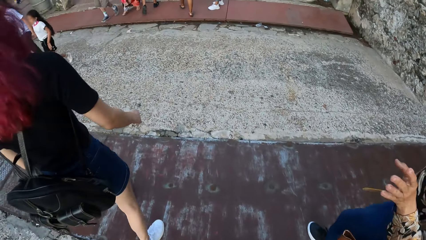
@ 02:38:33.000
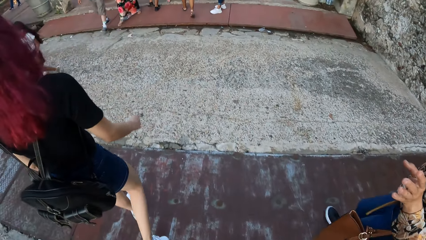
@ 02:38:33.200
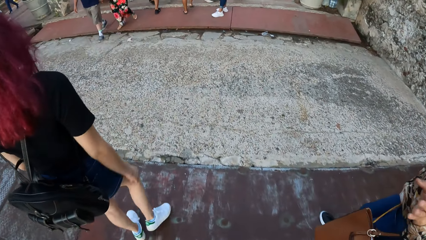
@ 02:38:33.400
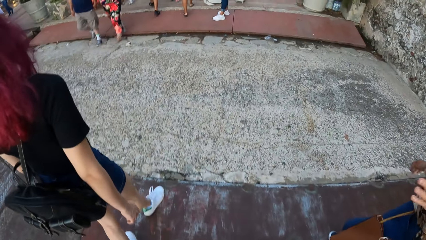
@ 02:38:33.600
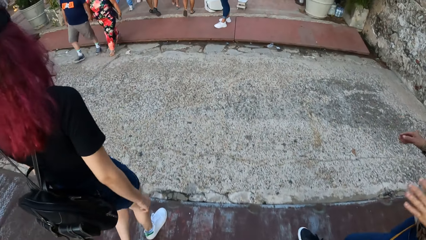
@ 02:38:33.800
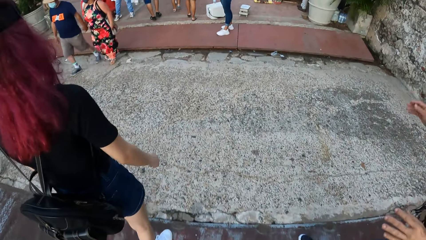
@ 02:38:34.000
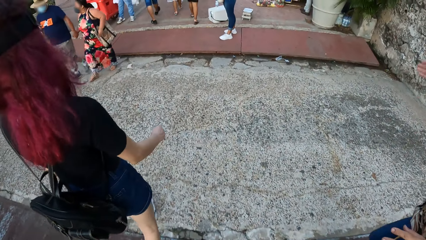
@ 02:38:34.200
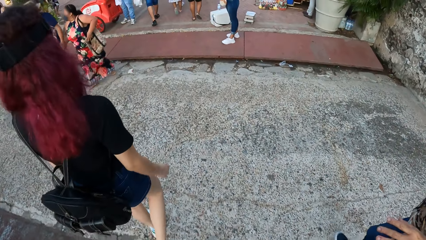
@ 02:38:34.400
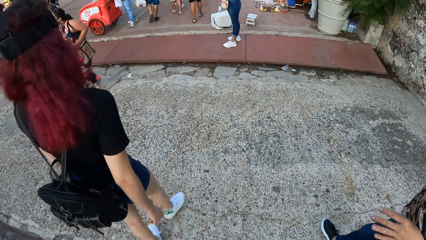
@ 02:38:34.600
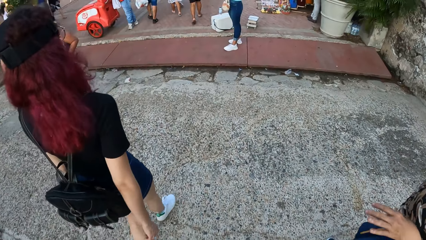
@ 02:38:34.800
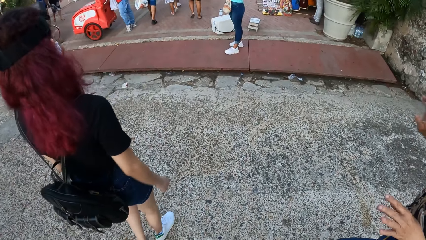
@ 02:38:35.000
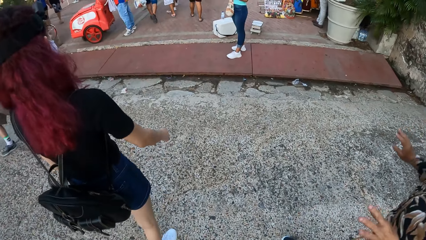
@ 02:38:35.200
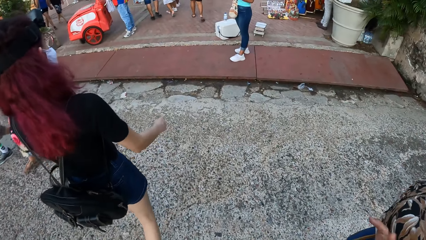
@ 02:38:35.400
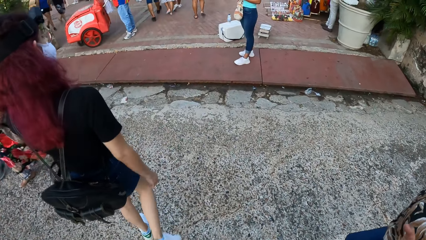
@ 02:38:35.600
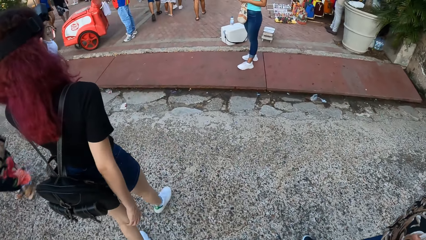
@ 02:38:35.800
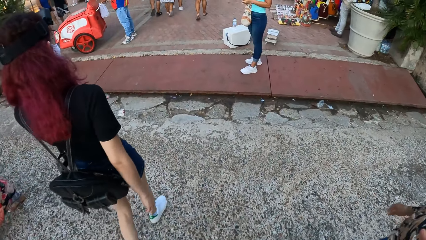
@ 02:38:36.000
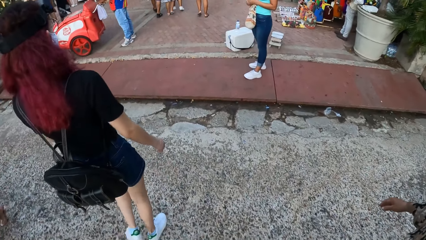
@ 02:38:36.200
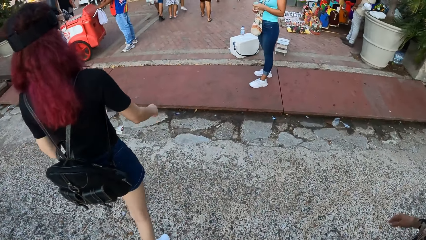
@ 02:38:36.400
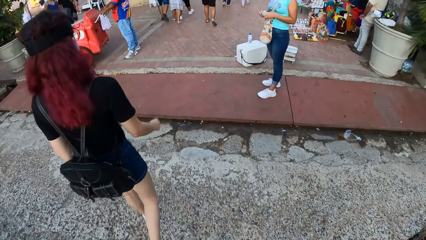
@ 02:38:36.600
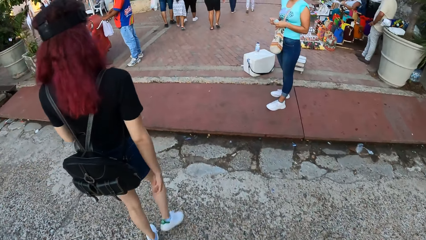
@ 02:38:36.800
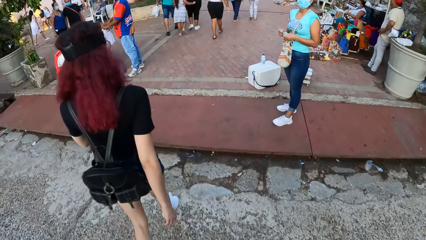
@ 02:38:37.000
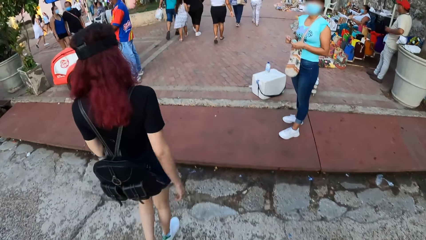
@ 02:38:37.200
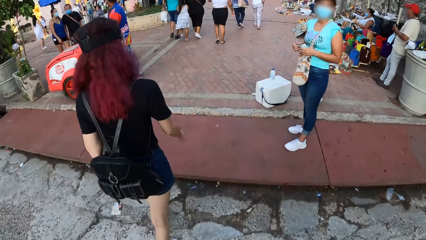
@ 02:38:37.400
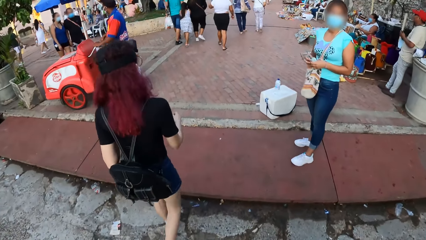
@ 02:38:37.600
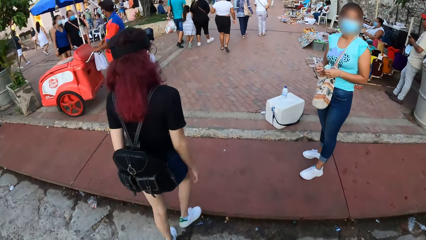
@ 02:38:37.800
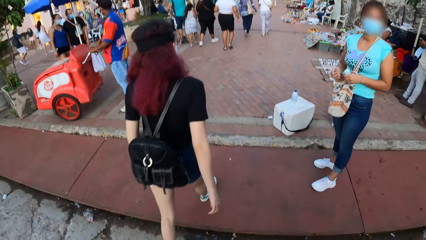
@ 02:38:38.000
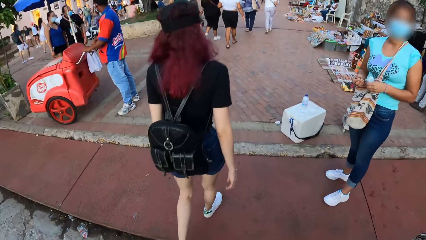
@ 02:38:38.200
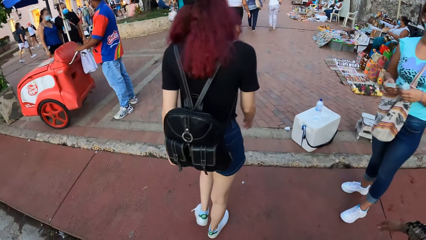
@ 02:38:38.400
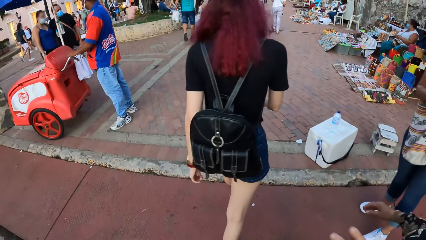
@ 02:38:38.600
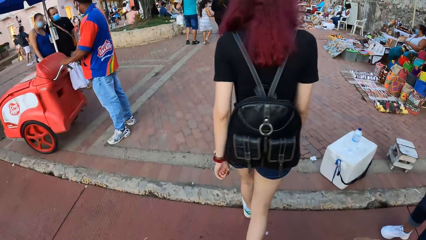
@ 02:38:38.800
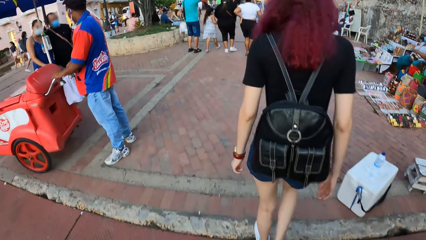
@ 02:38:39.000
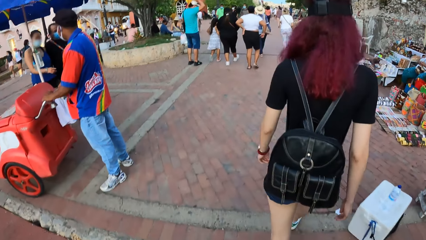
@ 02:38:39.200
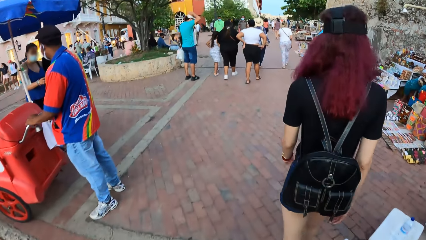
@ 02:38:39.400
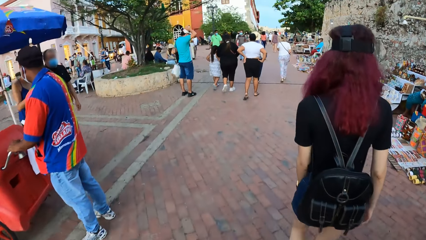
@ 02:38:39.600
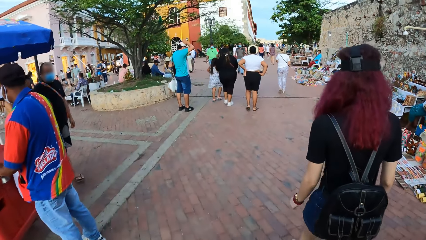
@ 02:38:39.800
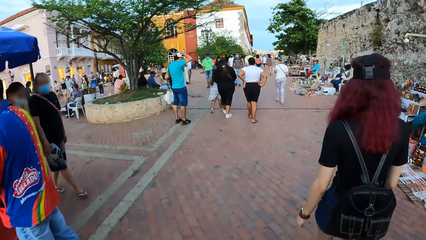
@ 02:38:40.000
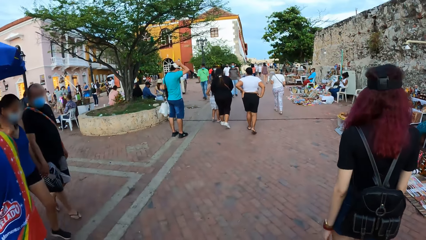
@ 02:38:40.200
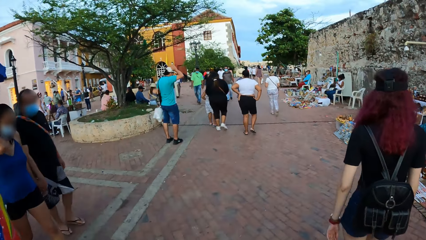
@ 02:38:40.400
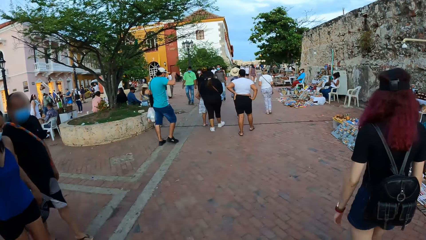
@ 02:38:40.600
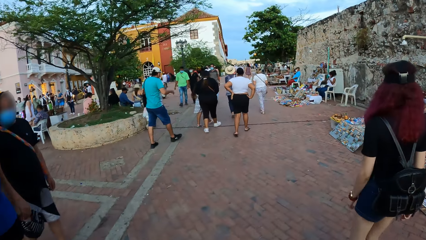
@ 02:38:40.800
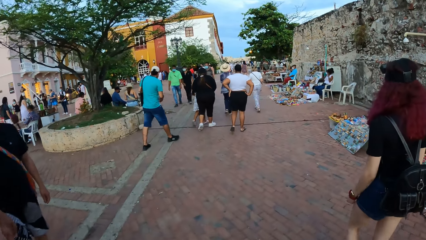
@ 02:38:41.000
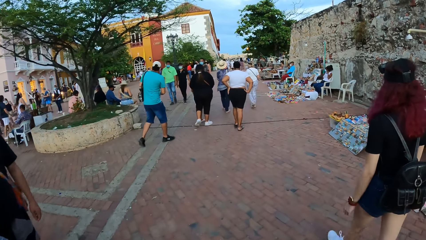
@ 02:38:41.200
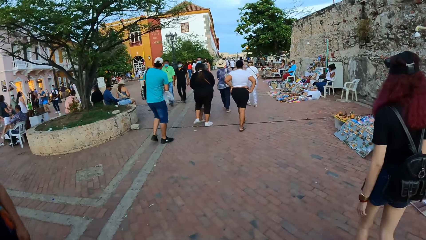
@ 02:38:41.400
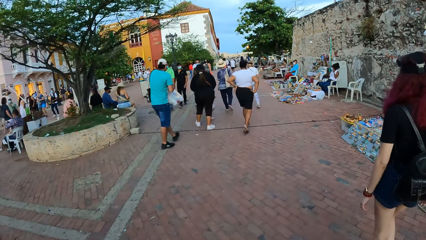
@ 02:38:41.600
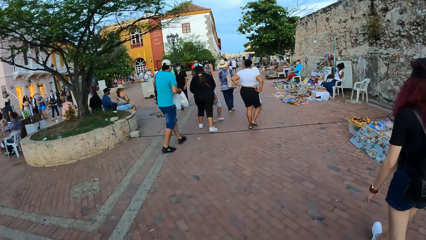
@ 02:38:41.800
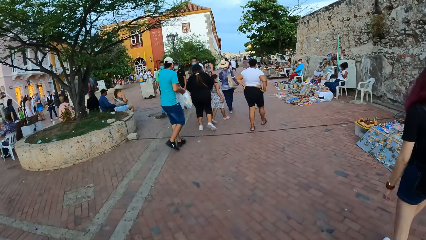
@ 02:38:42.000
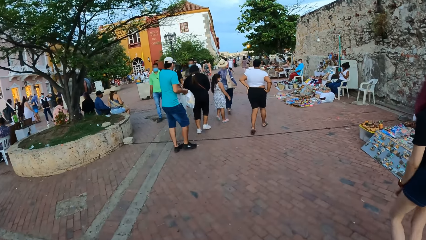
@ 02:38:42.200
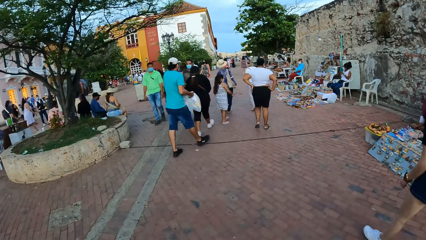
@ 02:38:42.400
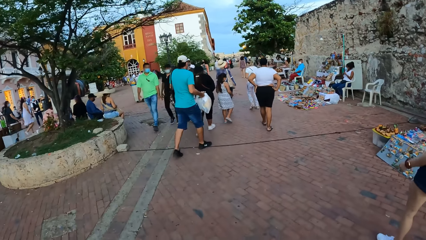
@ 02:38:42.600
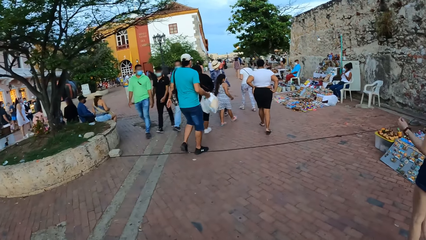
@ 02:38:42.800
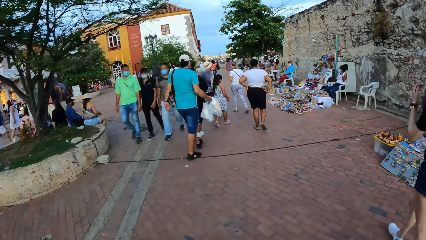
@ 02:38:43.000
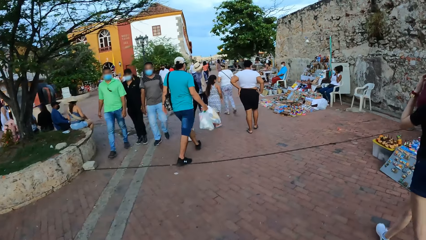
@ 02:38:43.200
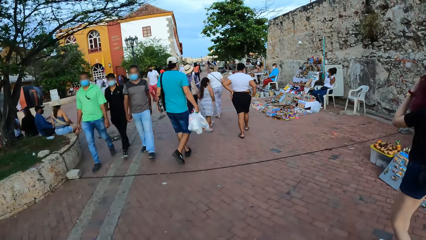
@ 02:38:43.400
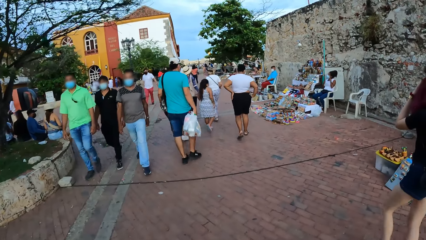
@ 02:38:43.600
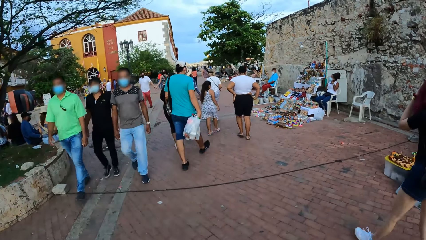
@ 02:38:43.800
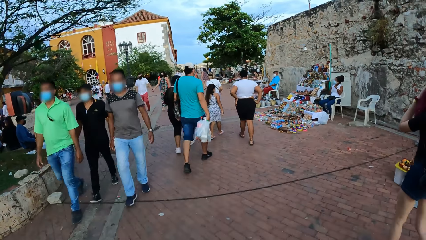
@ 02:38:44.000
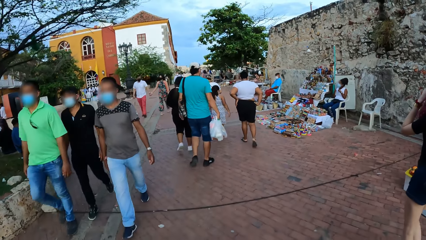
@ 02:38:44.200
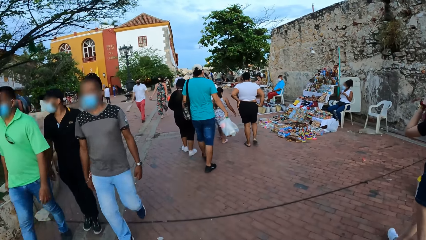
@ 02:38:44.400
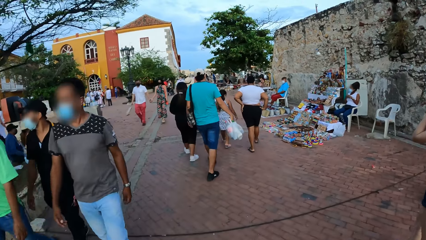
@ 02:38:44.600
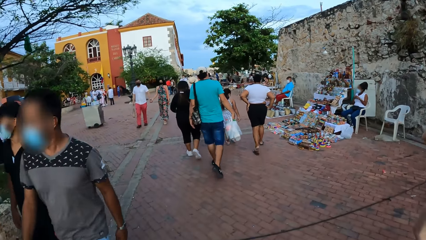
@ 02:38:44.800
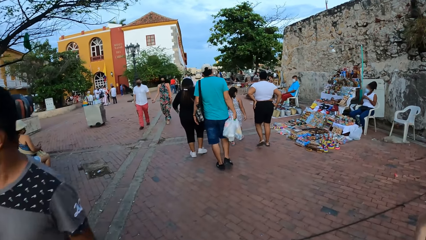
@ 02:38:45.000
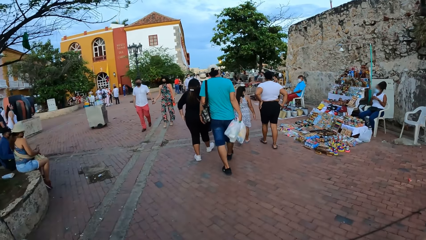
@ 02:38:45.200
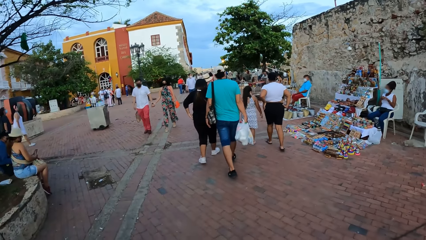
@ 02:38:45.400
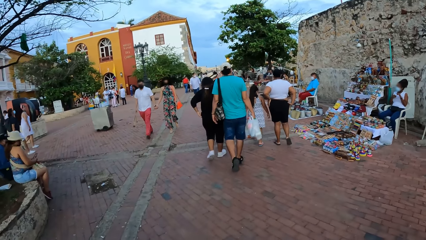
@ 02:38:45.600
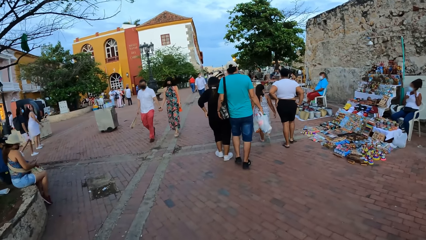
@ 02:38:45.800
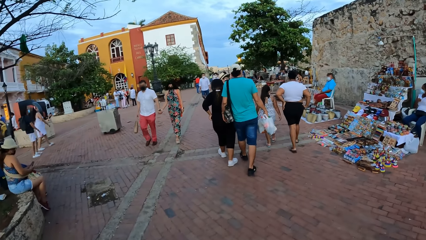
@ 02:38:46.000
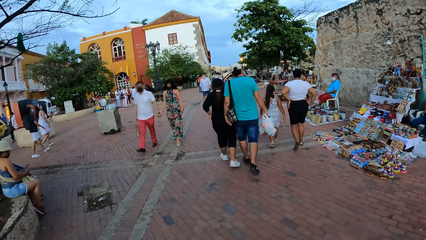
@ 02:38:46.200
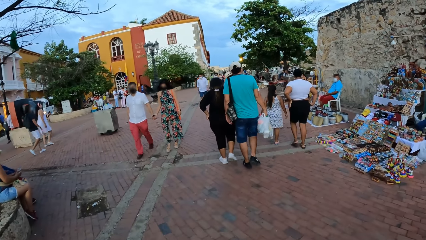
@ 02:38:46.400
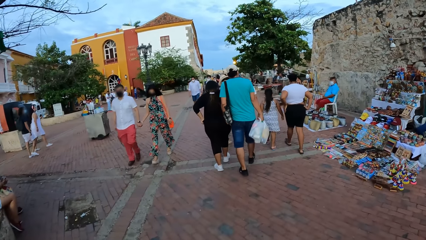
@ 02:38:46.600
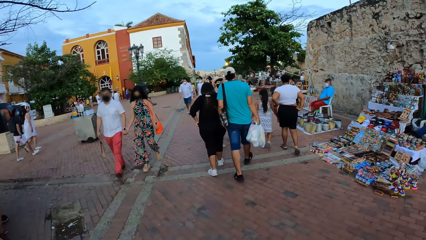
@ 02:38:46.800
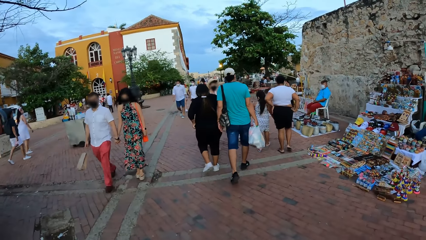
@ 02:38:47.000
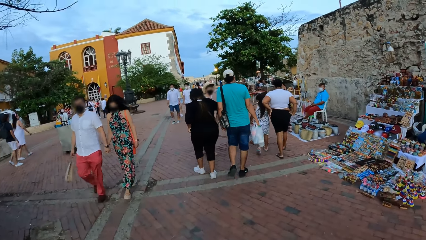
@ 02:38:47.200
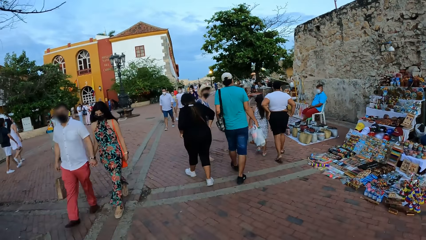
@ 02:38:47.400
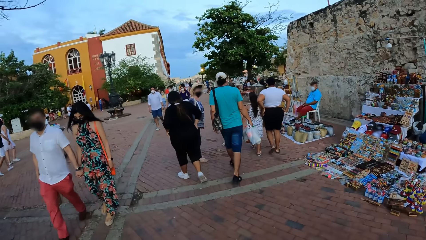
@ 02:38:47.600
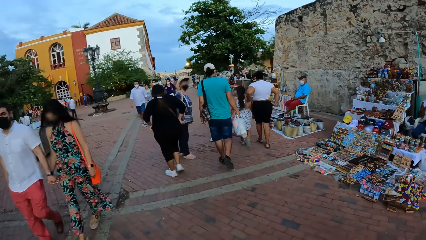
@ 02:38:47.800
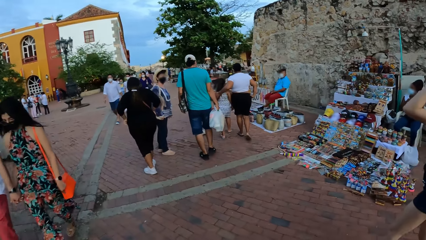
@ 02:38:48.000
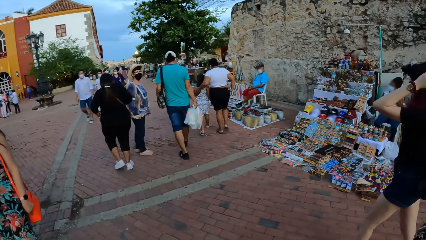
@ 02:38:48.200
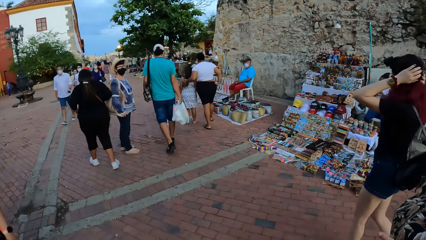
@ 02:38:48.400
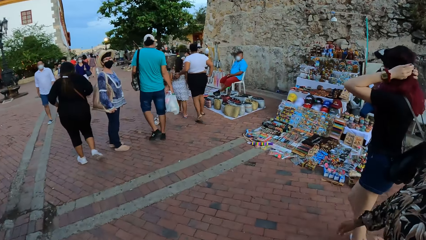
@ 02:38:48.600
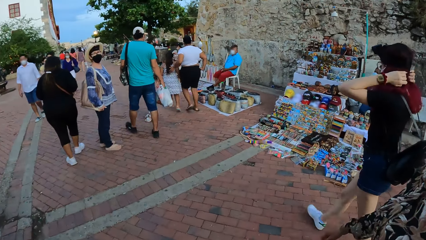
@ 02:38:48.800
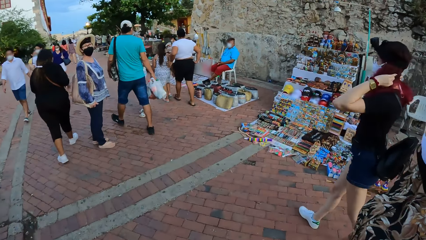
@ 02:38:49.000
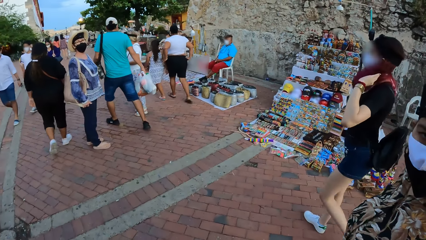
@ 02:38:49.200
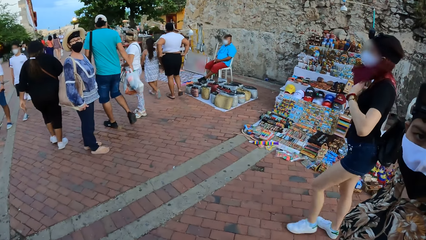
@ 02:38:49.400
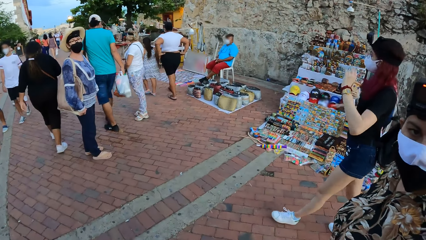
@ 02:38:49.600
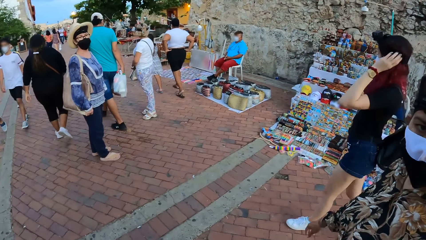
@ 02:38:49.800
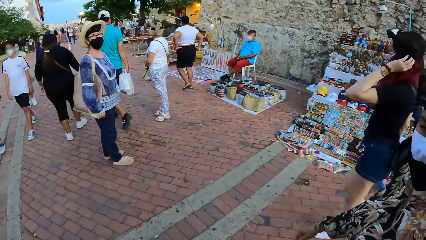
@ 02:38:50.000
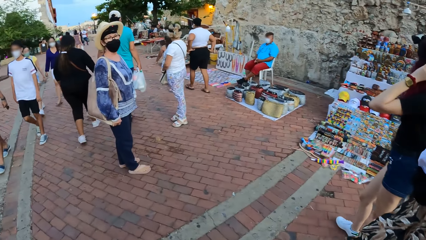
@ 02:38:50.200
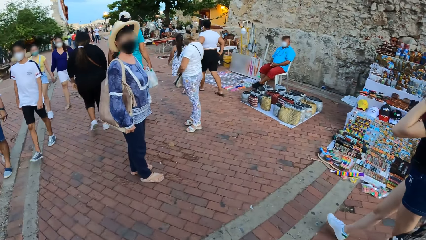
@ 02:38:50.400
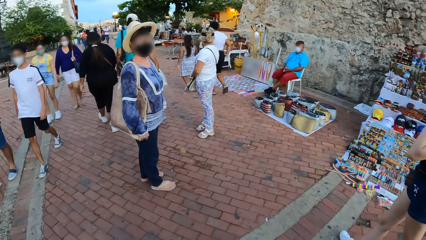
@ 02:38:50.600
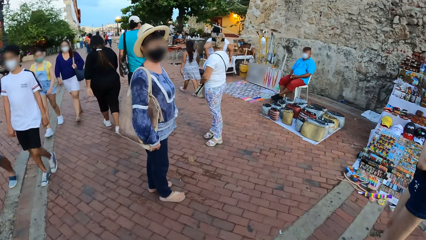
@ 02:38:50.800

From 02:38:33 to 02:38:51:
A woman counts some money in her hands. A man passes the plastic bags from his left hand to his right hand. Another woman touches her hair with both hands. A third woman adjusts her shirt with both hands. A fourth woman pats a girl on her back with her left hand and places her left hand on her waist. A fifth woman converses with the camera wearer.
